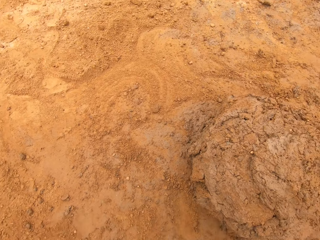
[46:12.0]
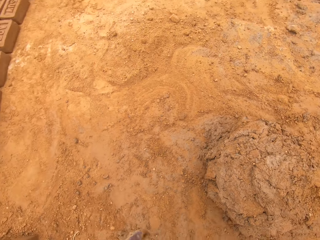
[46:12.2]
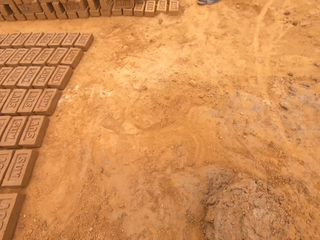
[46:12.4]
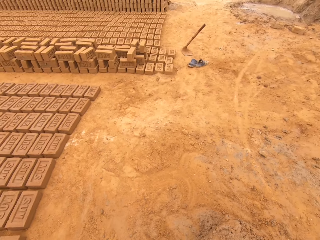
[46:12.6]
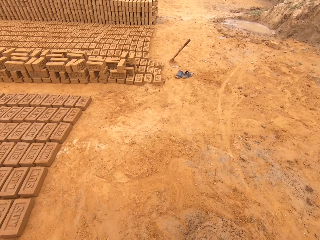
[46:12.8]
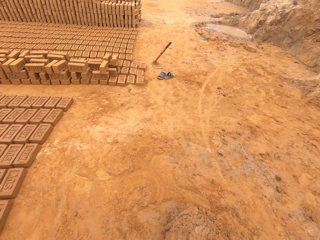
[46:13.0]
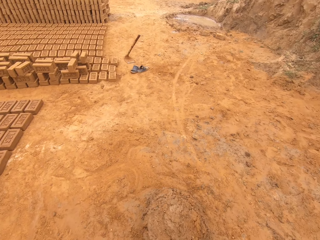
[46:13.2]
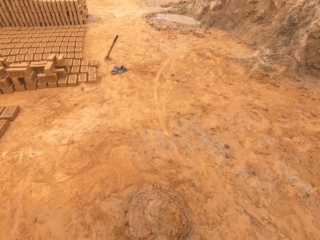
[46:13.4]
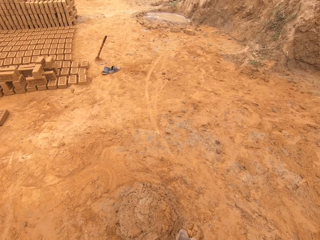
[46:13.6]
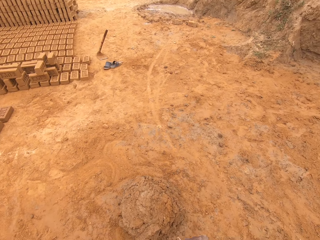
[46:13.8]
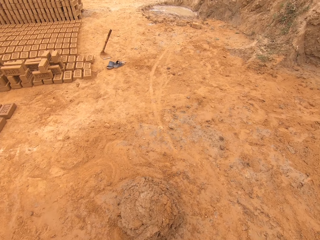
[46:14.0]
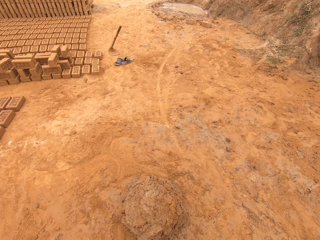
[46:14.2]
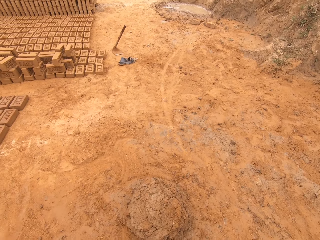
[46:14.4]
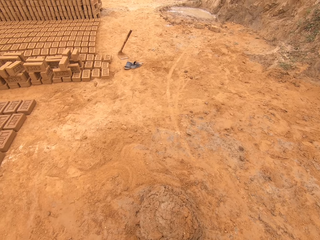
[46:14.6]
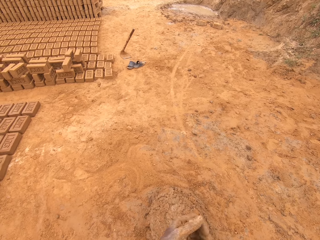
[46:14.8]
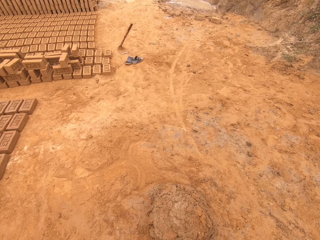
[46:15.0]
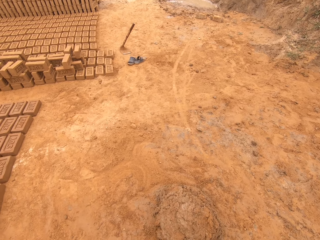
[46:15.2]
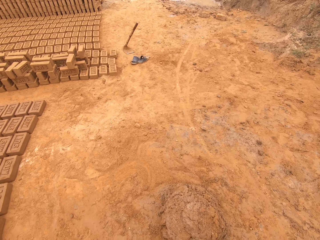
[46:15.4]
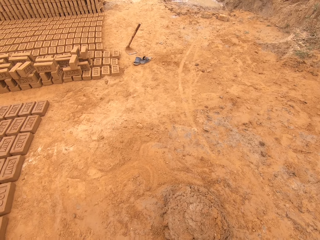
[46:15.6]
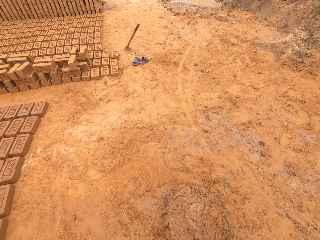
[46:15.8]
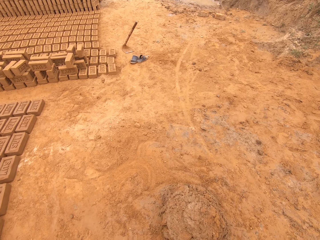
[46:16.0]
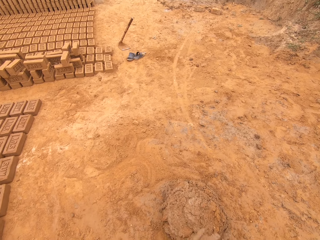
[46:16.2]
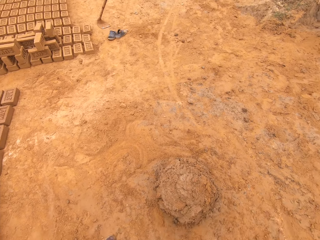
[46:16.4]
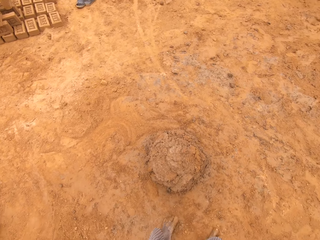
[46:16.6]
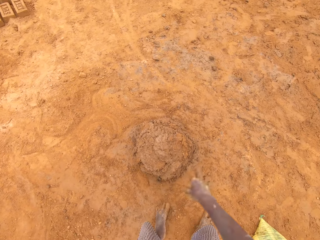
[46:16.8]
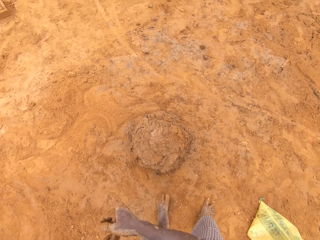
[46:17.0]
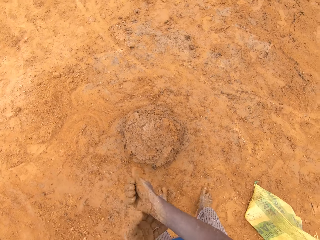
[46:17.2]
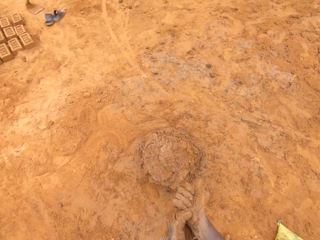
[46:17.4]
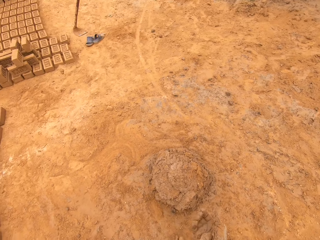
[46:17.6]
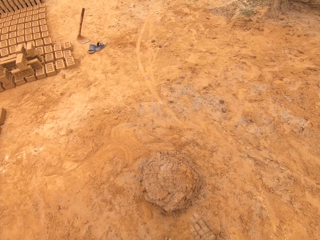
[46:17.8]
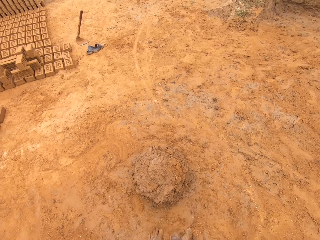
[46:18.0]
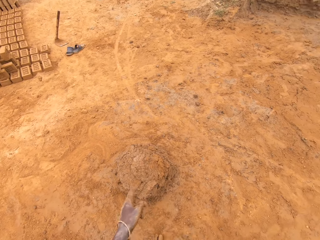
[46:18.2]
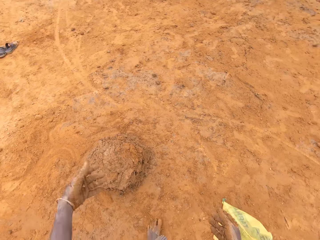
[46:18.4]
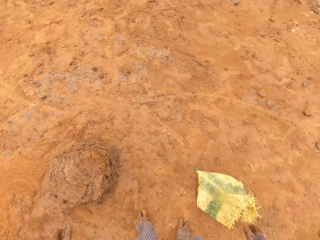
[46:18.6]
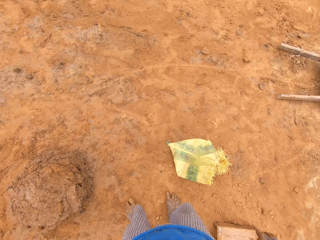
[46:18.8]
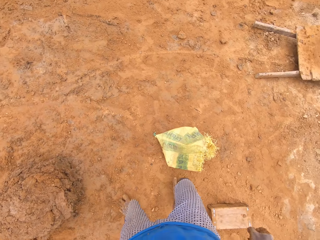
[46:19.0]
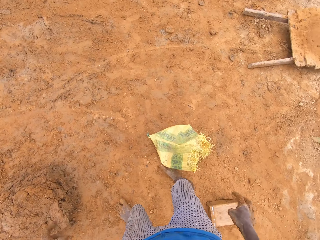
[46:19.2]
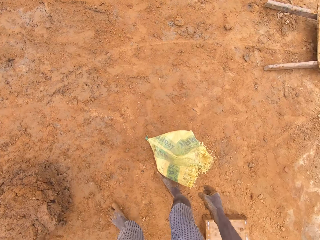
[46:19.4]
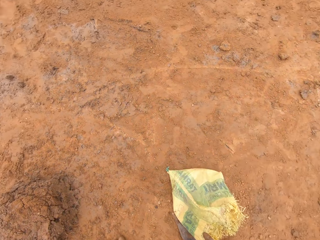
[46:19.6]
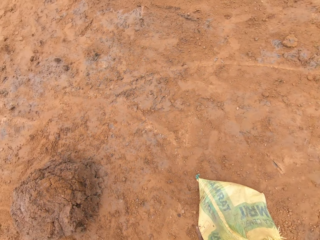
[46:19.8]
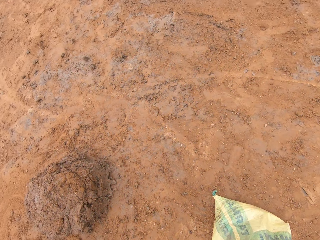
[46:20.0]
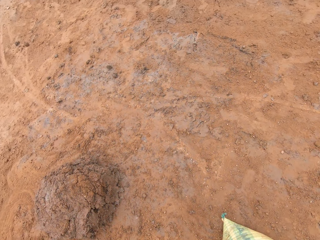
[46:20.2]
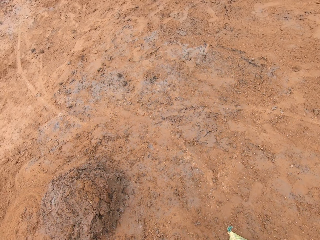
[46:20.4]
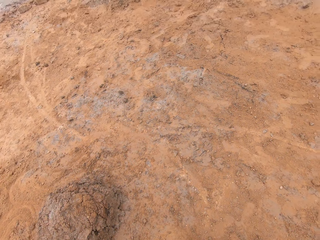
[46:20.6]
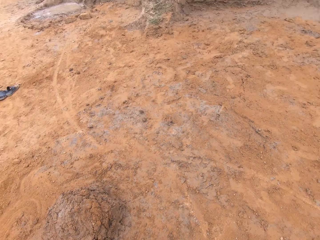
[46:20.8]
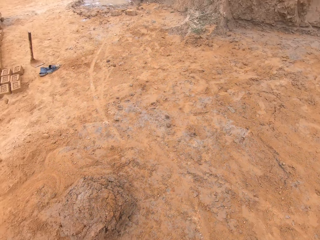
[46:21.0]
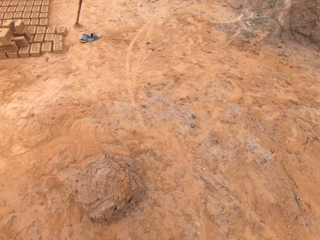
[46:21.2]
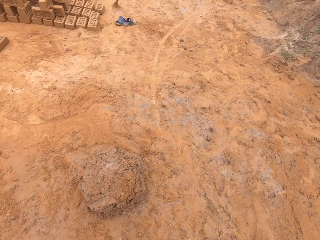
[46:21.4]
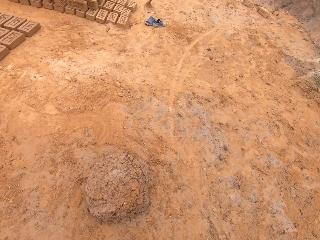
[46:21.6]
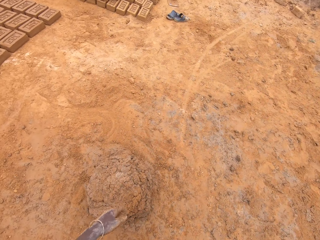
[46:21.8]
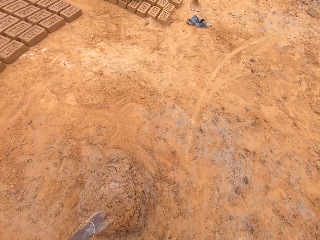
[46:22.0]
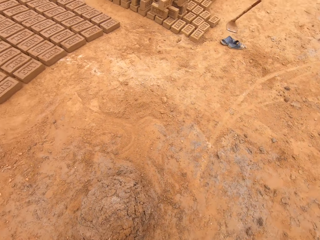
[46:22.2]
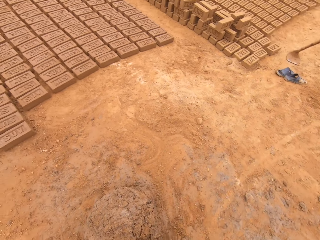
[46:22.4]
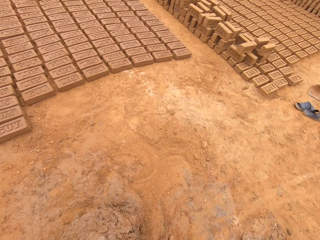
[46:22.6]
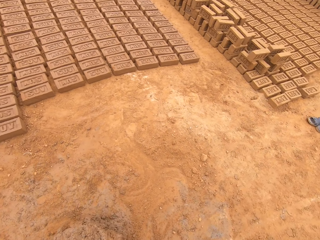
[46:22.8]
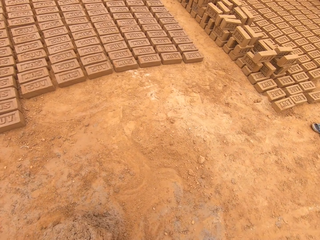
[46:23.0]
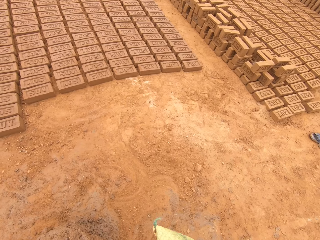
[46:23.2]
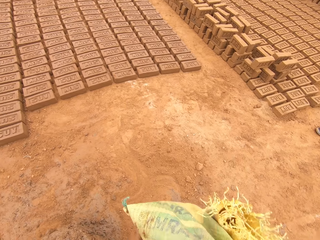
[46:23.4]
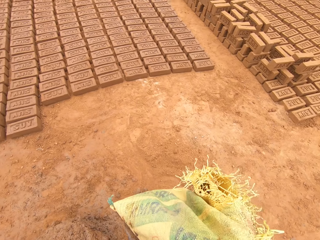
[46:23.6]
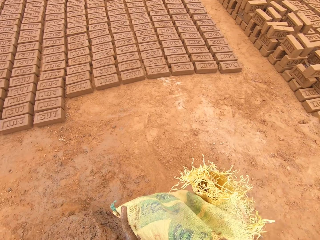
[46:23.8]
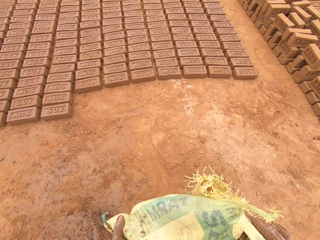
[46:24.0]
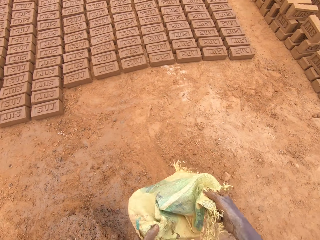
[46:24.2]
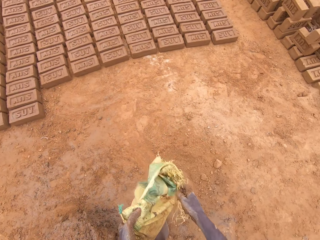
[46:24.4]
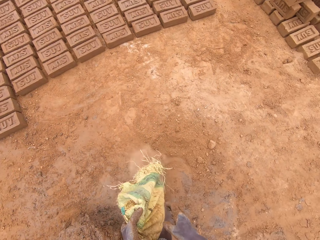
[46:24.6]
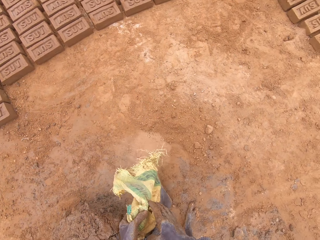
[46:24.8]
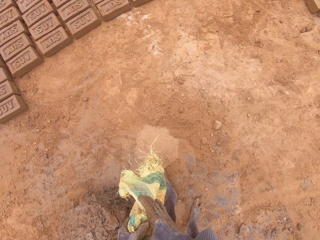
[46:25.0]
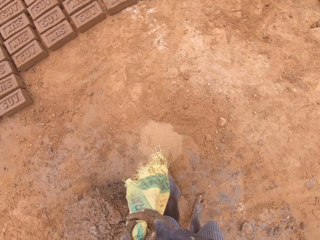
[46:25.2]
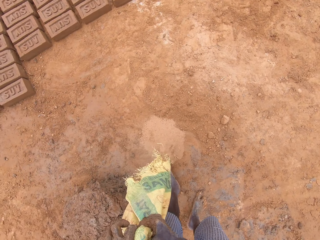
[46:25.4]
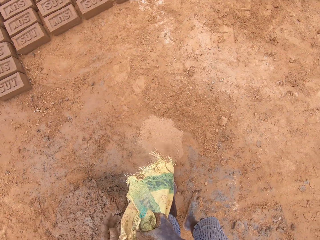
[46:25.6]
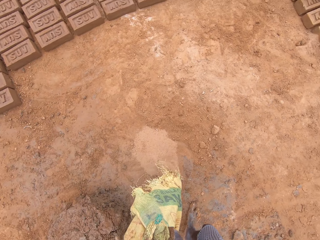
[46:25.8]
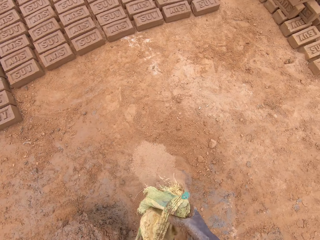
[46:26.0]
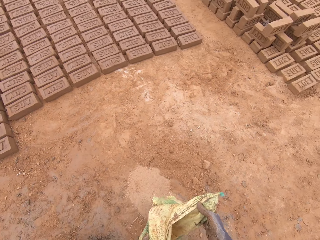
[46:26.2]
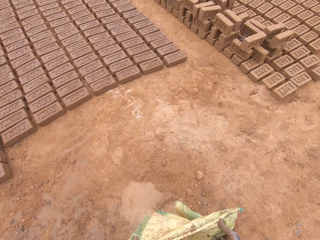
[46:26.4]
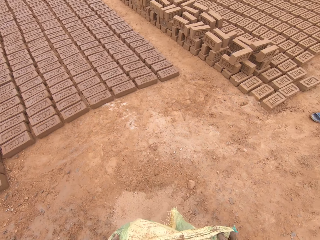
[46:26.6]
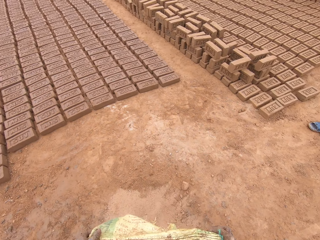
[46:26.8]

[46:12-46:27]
The camera wearer stands. They look around a construction site. They put clay on the ground. They walk around the construction site. They pick up a sack from the ground. They walk around the construction site. They pour sand on the ground.

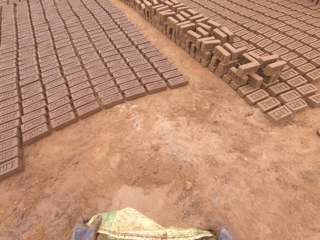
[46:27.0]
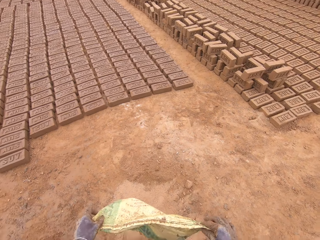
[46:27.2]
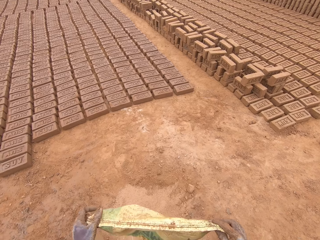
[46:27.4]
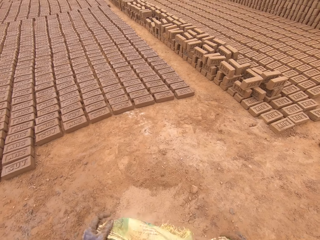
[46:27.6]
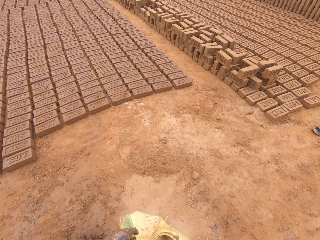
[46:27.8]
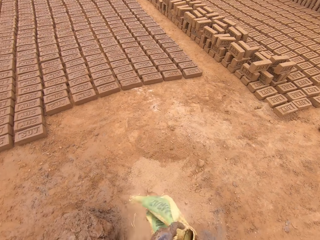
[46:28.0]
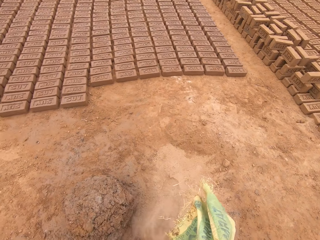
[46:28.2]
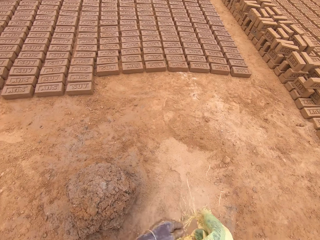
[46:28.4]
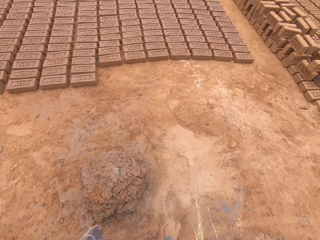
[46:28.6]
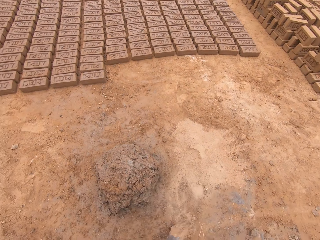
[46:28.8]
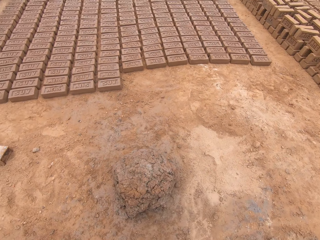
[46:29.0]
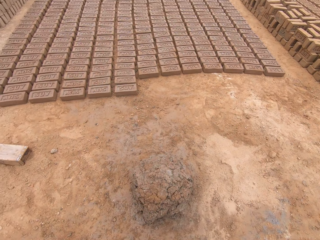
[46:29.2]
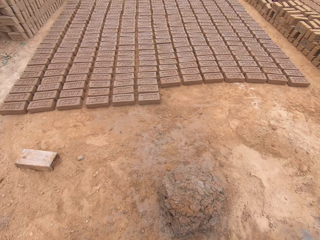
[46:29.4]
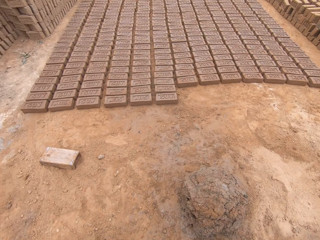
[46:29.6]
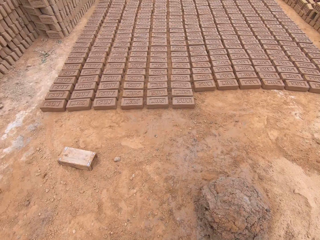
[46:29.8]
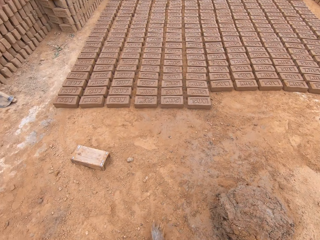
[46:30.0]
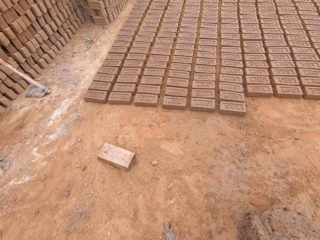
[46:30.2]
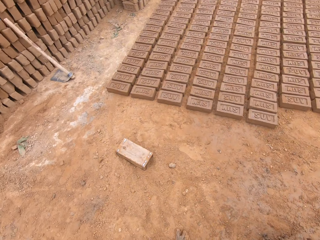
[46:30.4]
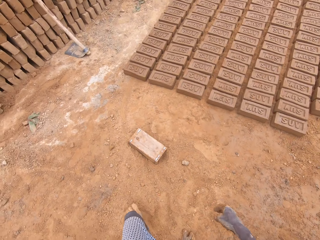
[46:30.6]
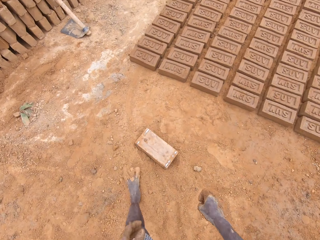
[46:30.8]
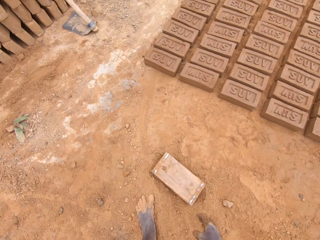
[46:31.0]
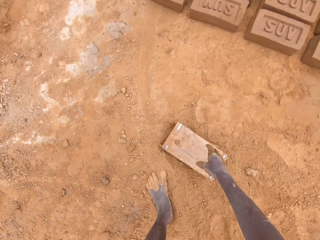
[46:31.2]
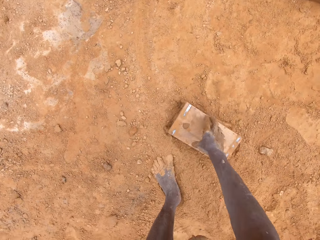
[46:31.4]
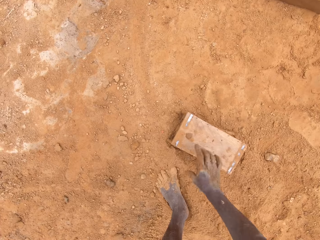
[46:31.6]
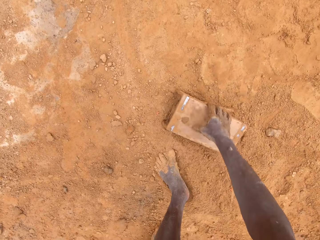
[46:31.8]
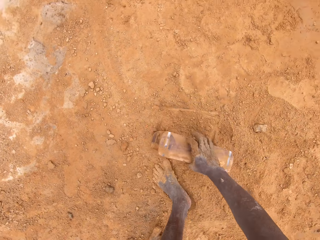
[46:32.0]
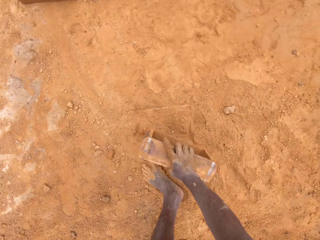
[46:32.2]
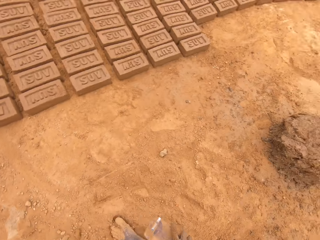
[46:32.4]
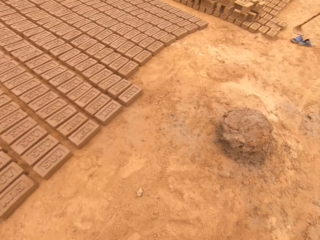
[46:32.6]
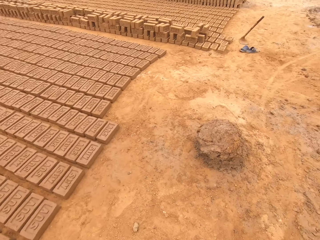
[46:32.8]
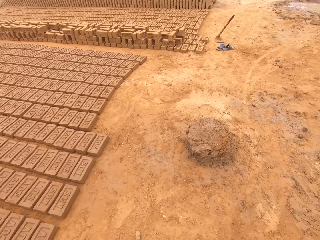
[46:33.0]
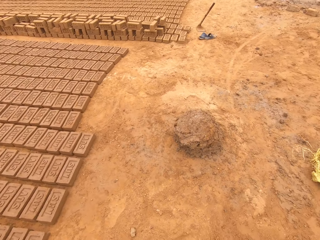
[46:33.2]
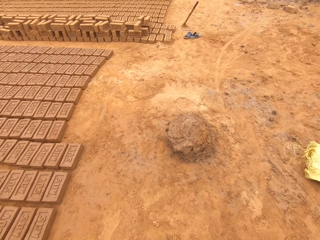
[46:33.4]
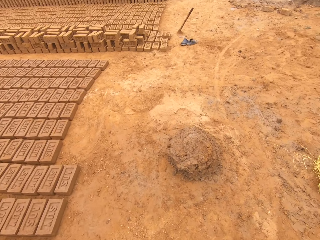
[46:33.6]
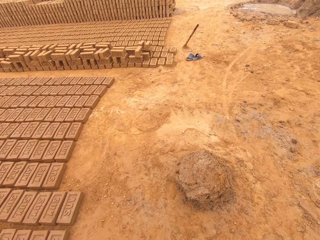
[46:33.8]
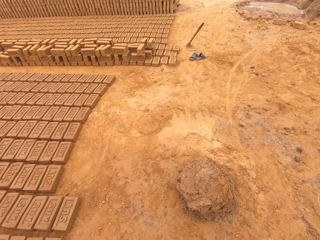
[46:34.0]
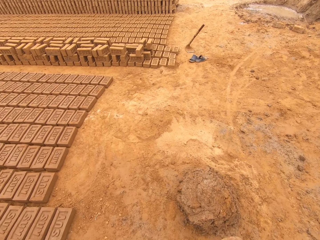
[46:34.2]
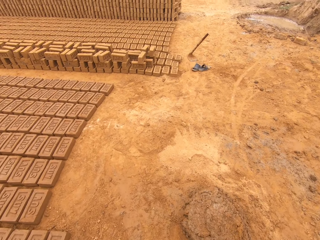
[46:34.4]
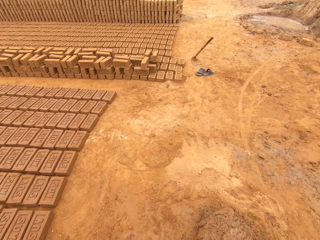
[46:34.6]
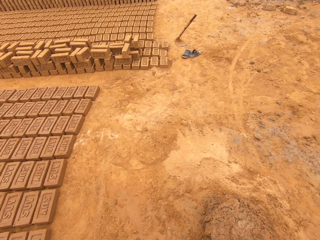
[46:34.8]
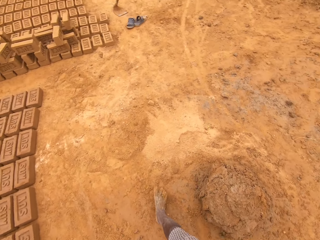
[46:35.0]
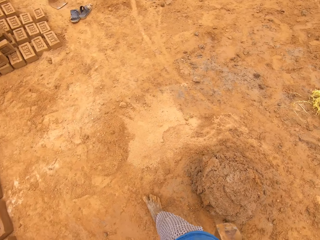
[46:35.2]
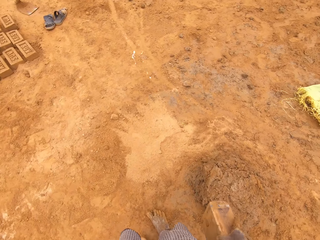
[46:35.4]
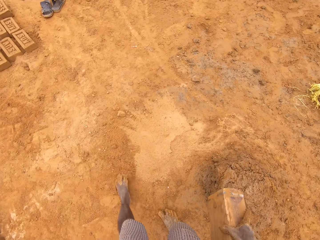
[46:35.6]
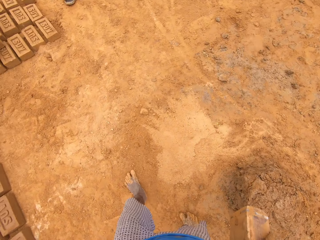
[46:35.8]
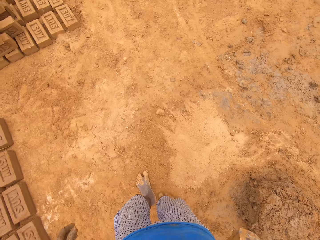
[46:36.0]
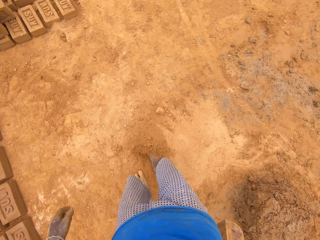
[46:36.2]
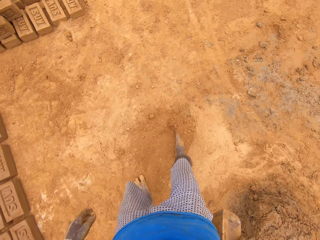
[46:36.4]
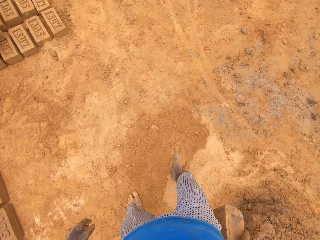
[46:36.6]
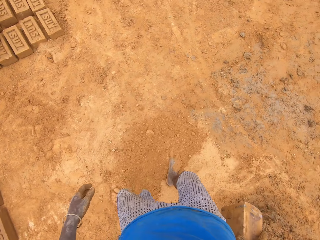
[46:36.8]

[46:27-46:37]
The camera wearer folds the sack. They walk around the construction site. They pick up a brick mold or box from the ground. They walk around the construction site. They turn around. They spit on the ground.
